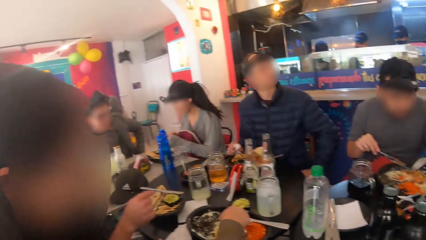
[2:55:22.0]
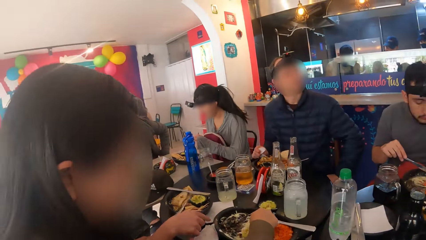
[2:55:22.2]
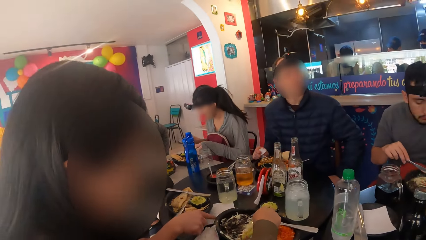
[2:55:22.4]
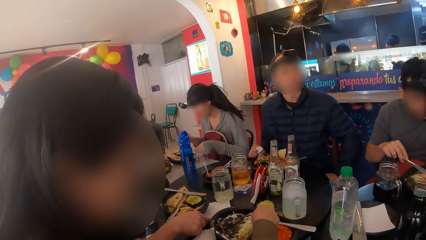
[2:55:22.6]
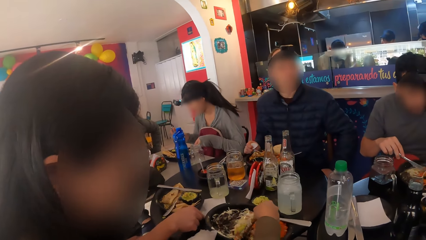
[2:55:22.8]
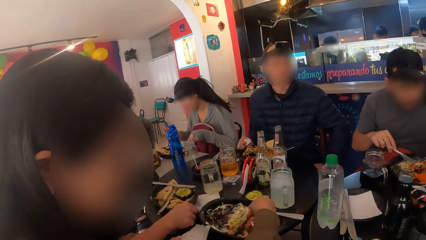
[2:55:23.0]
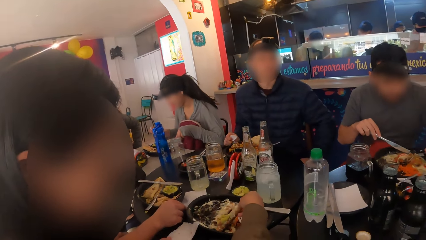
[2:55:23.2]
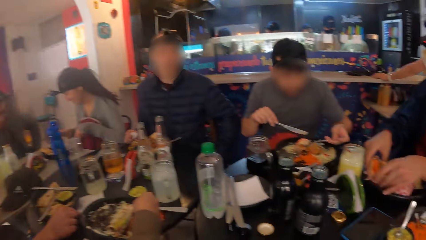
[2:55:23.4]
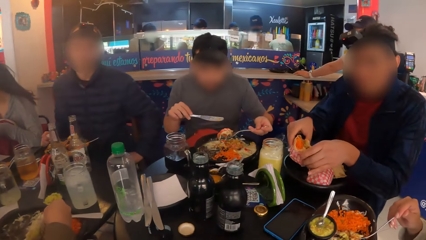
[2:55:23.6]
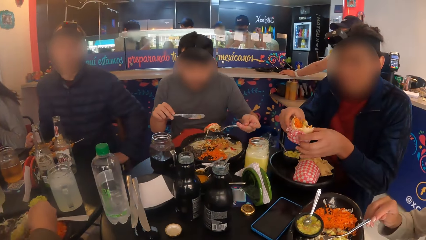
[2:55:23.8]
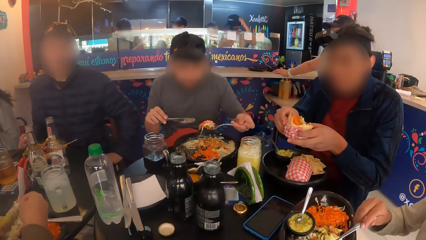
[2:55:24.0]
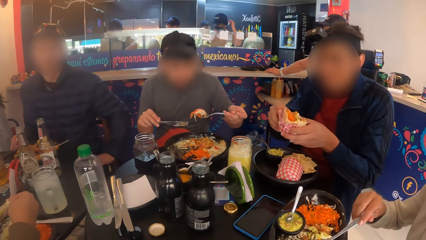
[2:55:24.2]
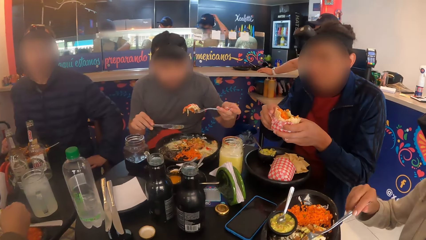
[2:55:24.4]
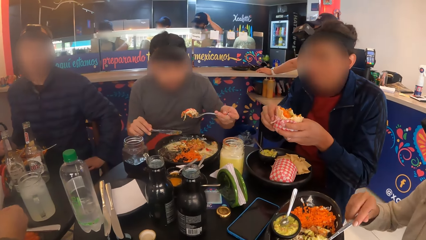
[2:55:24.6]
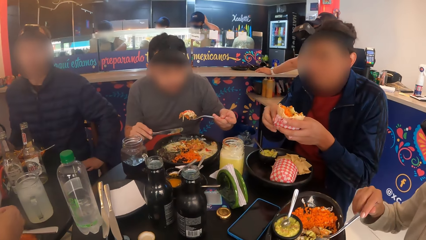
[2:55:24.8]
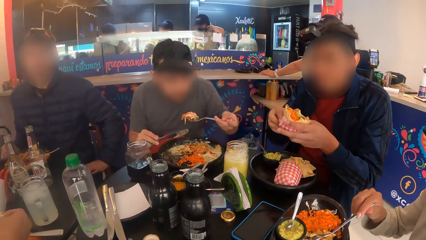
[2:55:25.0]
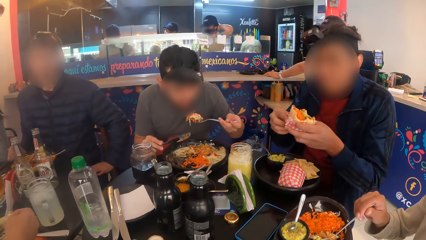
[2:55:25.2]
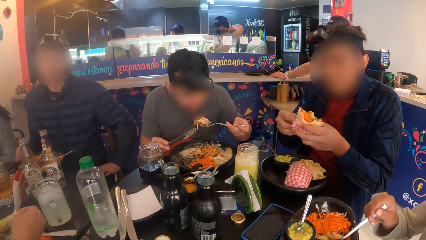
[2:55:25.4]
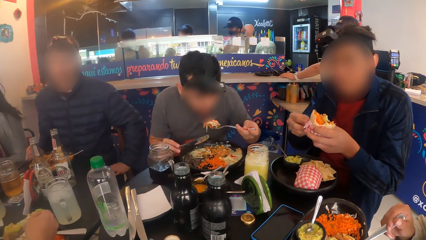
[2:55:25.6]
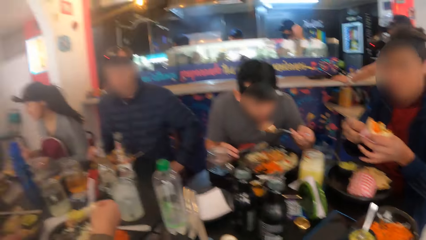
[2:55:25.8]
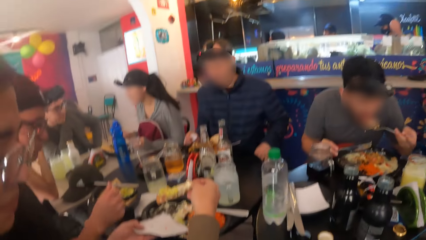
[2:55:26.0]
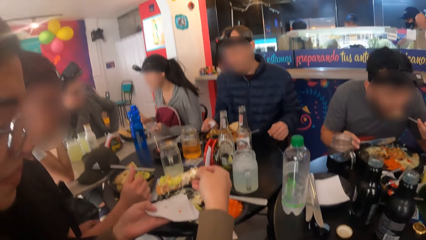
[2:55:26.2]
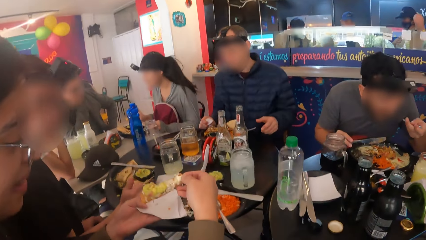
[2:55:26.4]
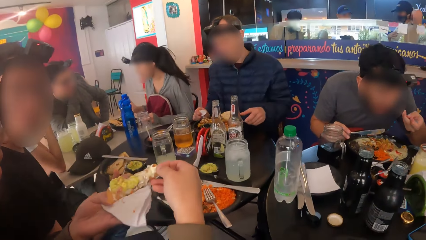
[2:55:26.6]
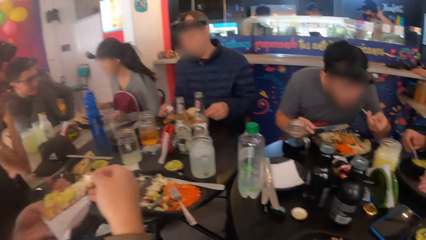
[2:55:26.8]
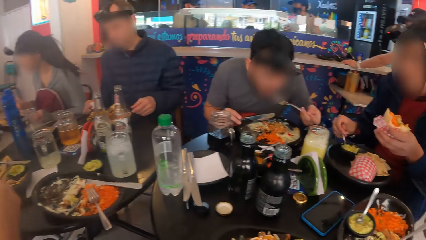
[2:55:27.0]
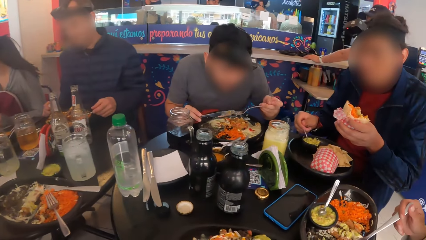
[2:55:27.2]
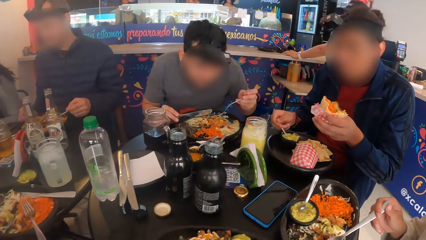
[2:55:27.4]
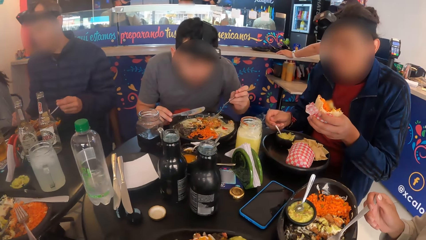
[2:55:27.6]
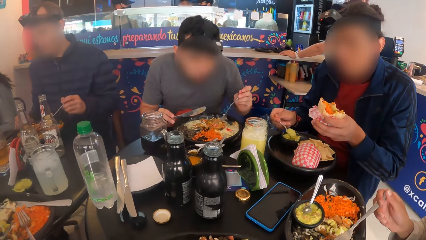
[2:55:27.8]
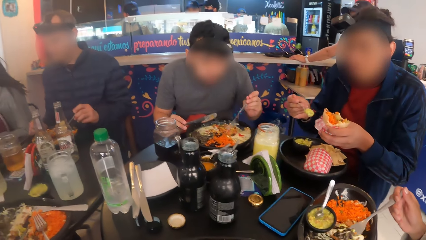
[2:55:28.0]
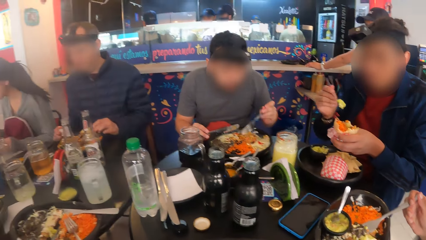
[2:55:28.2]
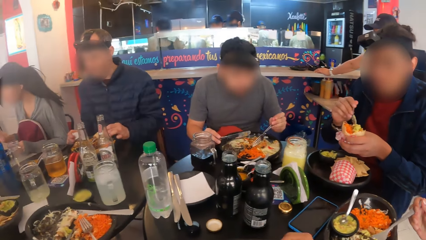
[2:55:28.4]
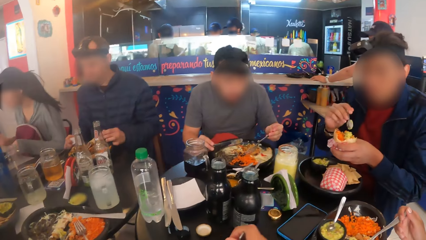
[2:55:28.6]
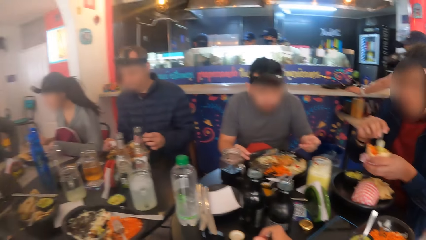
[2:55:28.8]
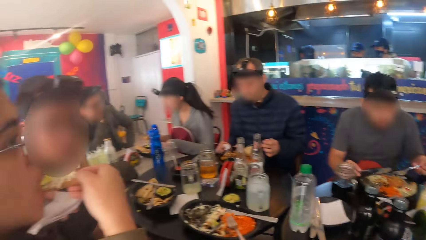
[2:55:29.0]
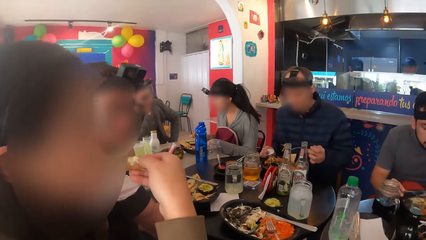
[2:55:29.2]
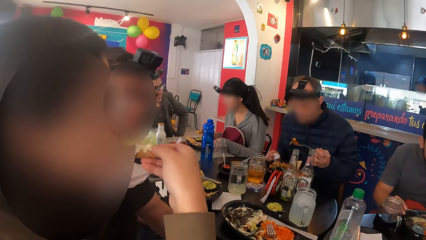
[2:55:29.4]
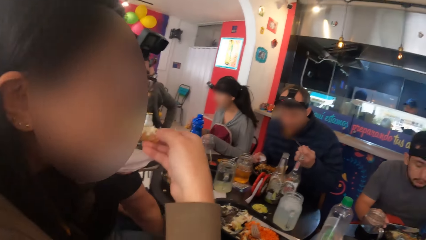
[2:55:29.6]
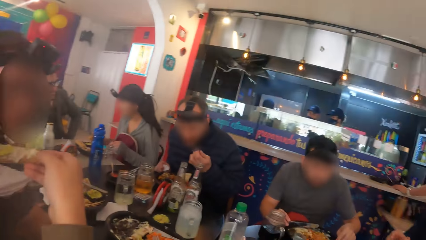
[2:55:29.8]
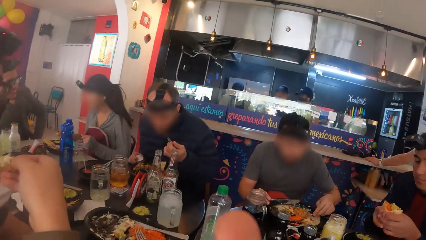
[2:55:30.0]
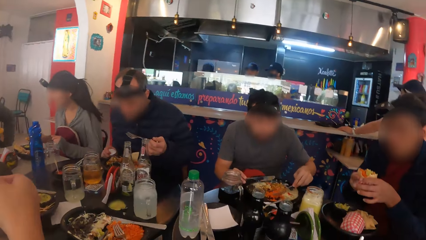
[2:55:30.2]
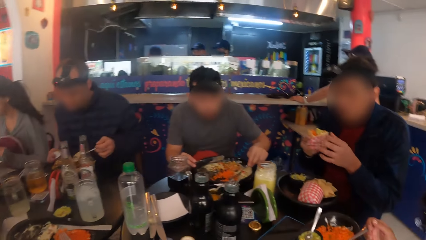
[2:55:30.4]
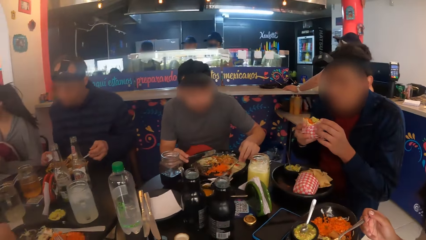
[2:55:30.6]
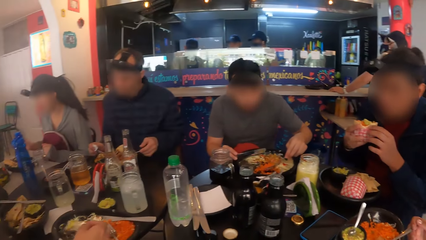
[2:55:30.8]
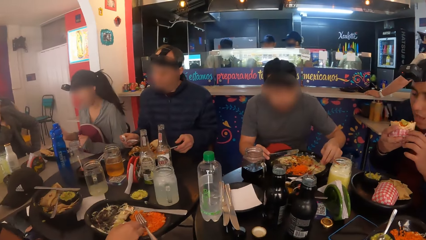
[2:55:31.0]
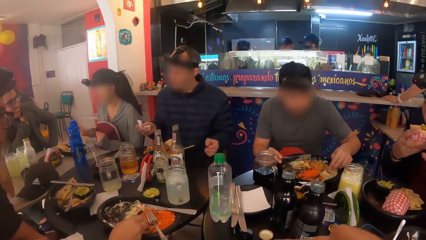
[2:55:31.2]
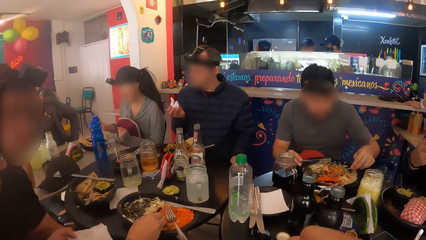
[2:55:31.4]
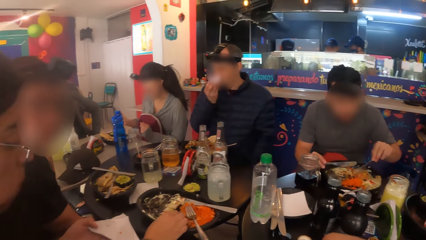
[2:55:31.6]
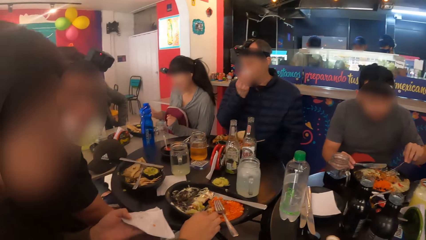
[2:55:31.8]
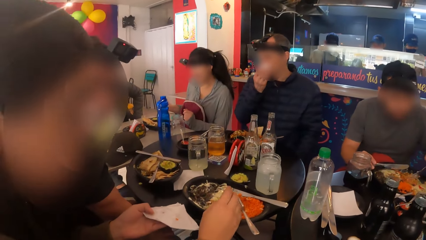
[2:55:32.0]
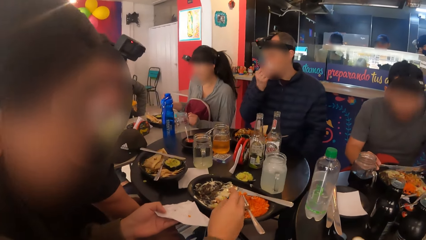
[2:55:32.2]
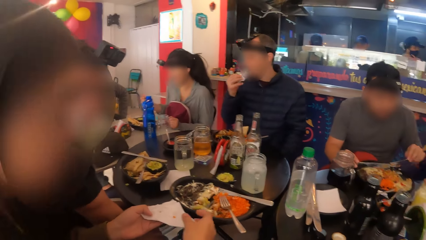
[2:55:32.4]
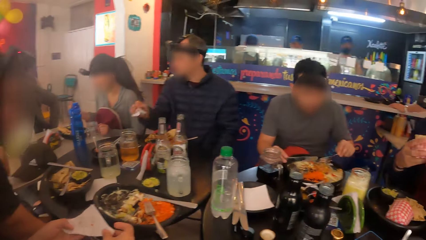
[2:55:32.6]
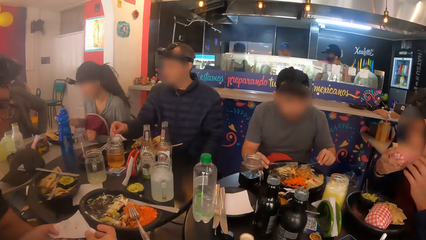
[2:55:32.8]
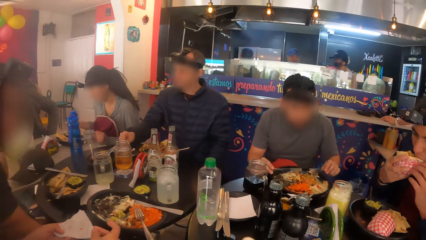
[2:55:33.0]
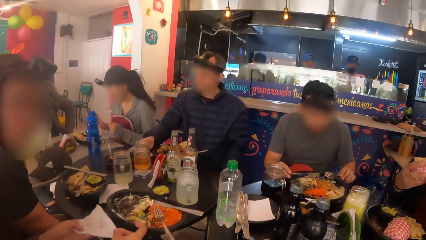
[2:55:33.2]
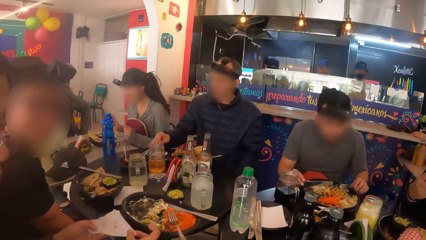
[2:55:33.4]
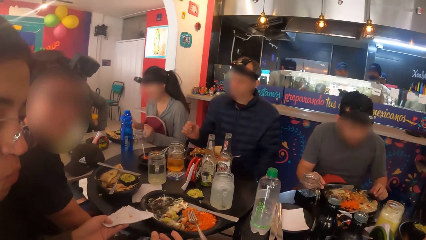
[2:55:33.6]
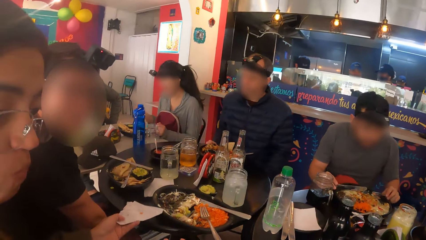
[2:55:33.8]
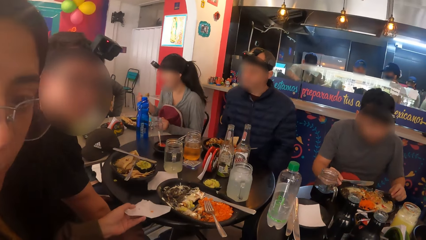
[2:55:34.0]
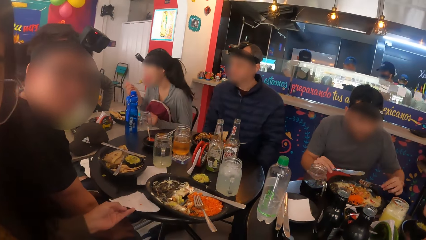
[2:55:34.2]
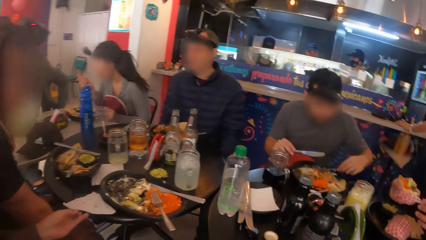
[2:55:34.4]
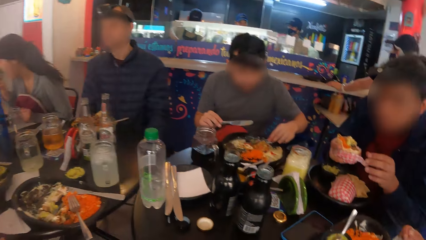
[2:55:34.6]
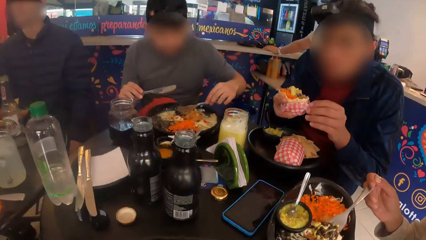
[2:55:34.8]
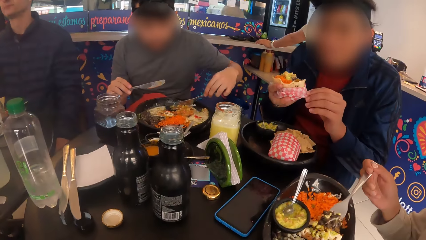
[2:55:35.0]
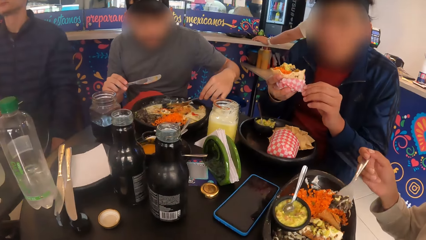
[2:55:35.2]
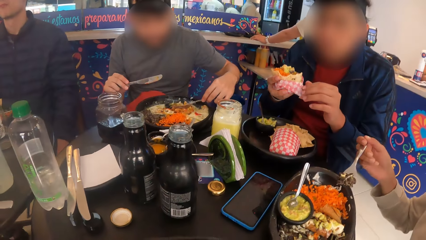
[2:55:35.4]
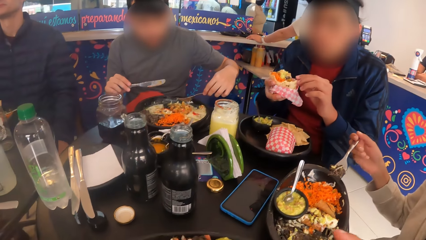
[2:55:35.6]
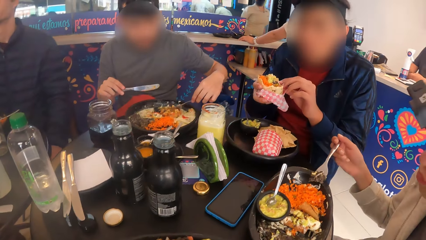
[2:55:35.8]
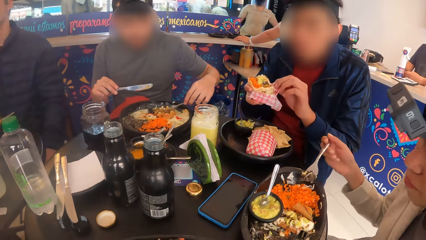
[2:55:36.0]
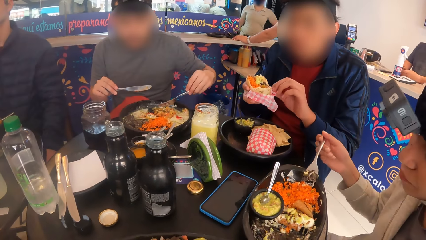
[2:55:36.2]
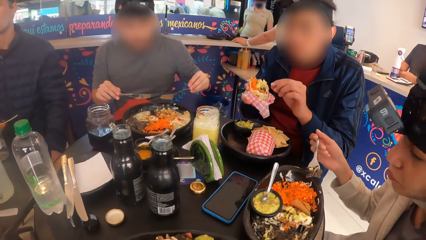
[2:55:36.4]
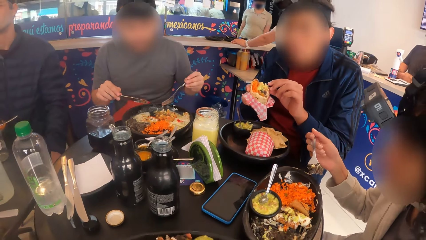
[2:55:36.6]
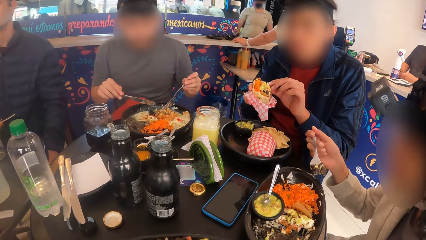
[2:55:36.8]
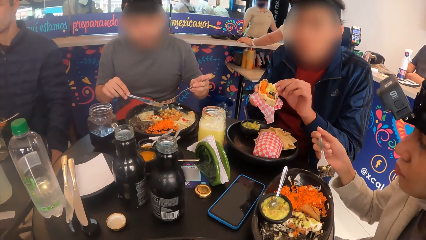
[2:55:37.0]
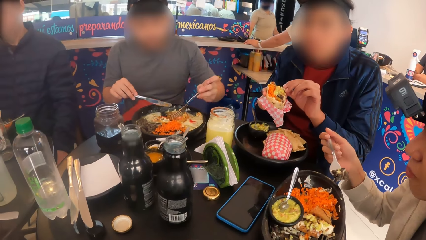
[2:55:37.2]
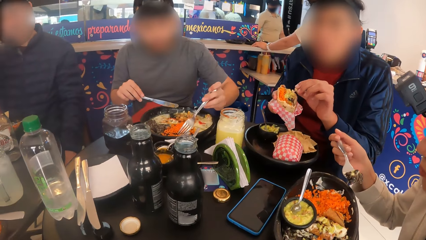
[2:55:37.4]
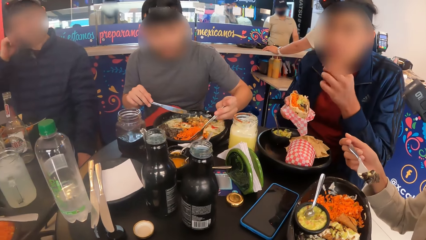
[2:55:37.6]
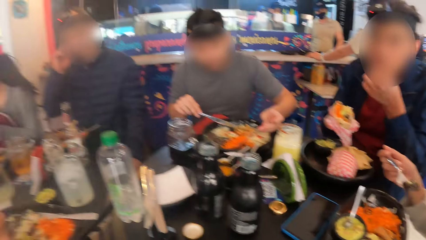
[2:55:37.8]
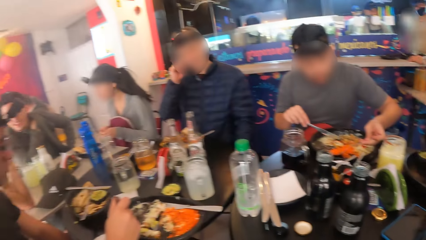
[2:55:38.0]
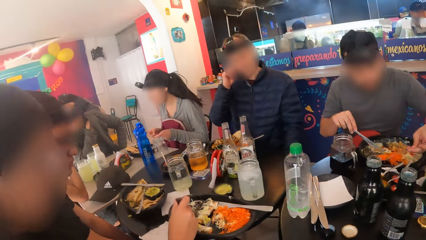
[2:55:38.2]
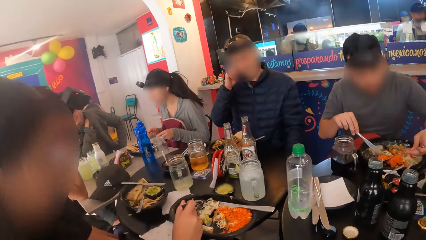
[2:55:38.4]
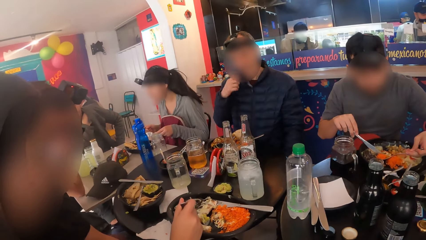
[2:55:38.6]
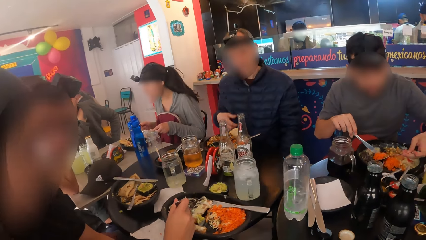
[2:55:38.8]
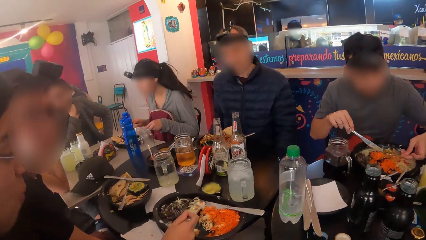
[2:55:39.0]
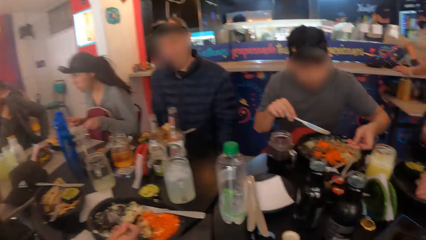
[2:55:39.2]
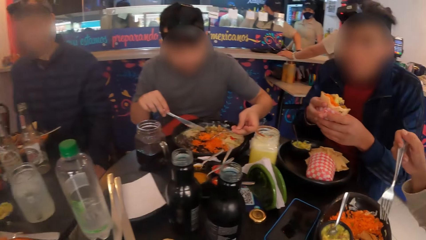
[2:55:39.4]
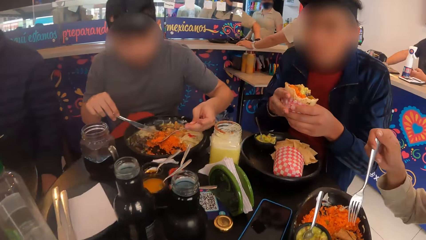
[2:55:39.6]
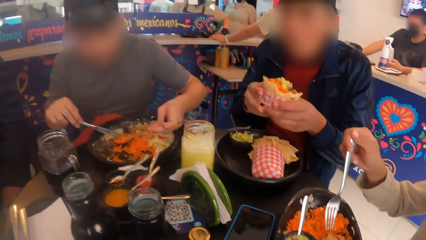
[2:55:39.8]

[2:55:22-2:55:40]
The man picks up the sandwich from the plate with both hands. The woman eats the chicken in her right hand. The man scoops sauce from the plate with a spoon in his right hand to the sandwich in his left hand. The camera wearer eats food. Another man cleans his mouth with the napkin in his right hand. The first man eats the sandwich with both hands. The other man drops the napkin on the table with his right hand. The other man touches his face with his right hand.
